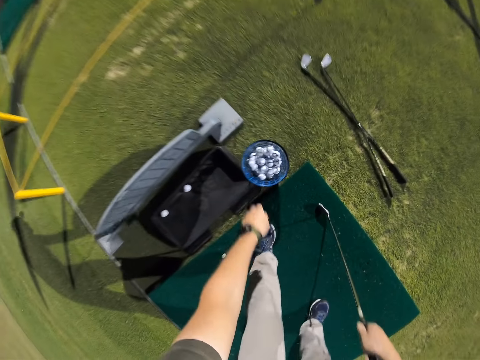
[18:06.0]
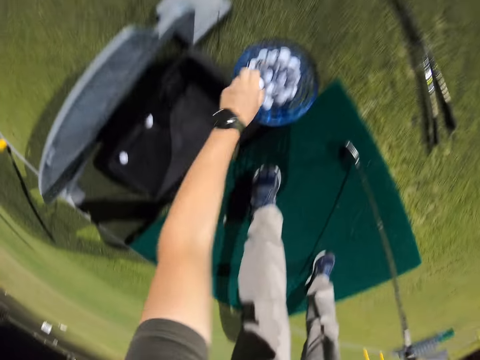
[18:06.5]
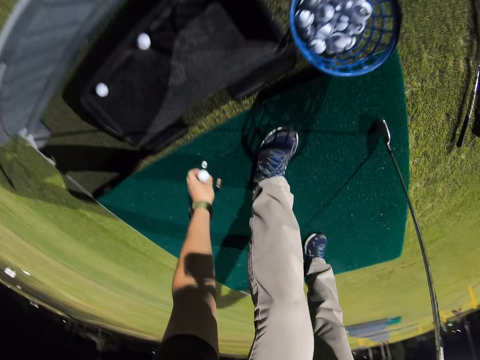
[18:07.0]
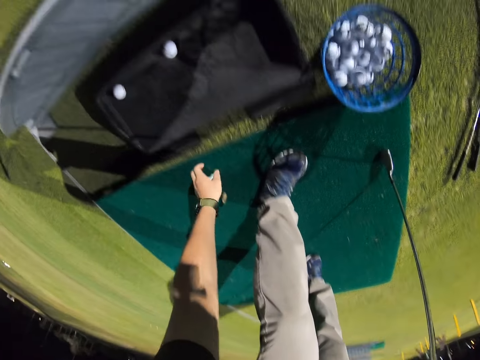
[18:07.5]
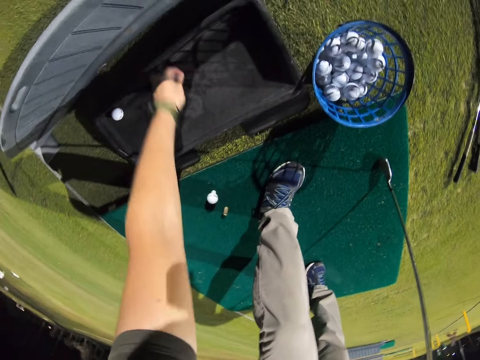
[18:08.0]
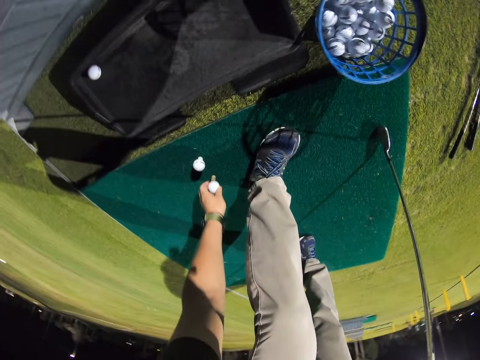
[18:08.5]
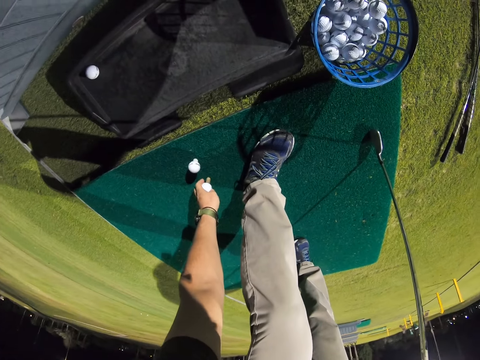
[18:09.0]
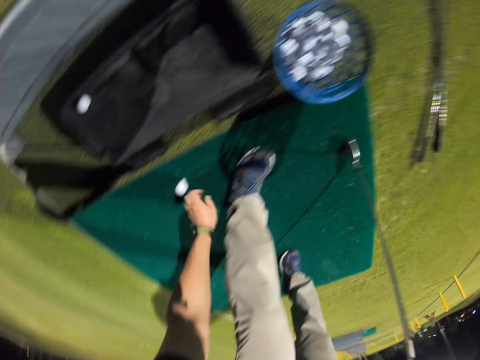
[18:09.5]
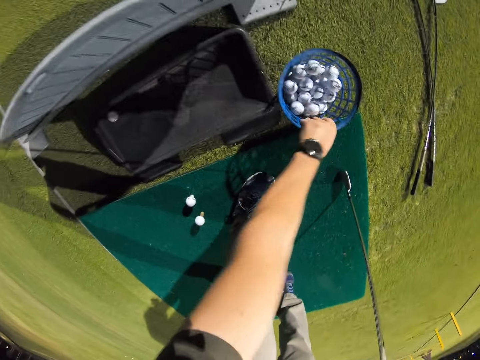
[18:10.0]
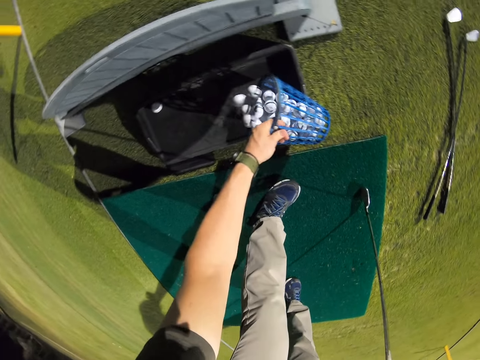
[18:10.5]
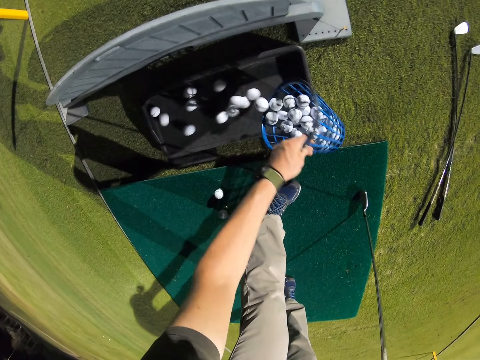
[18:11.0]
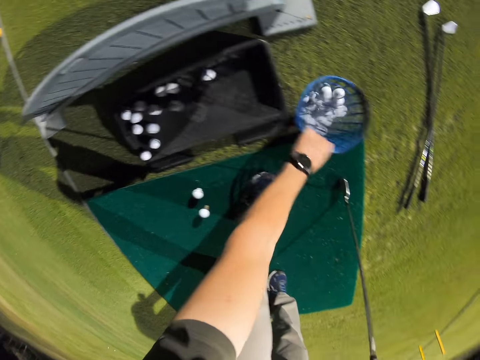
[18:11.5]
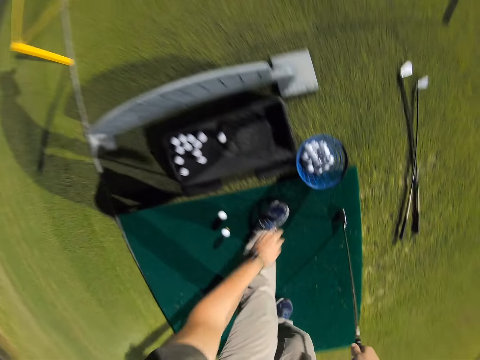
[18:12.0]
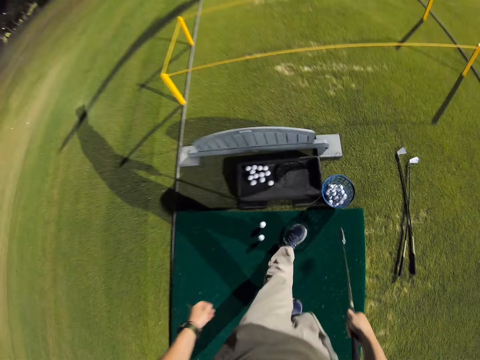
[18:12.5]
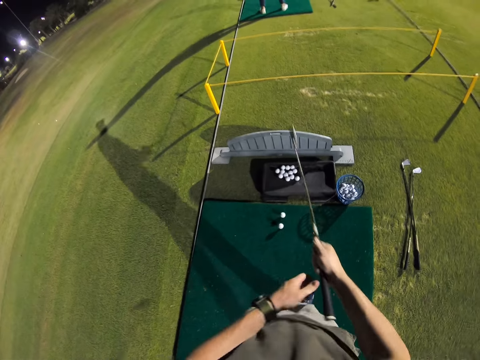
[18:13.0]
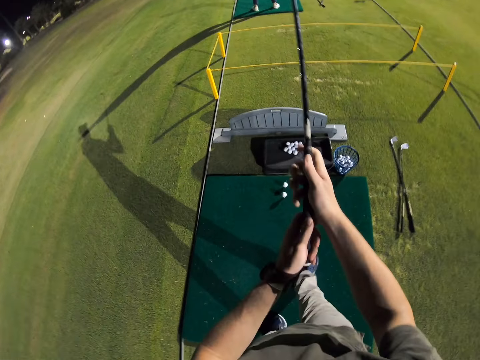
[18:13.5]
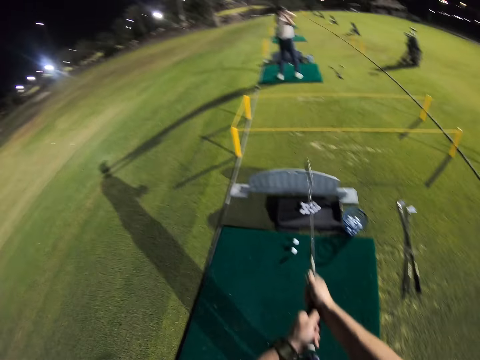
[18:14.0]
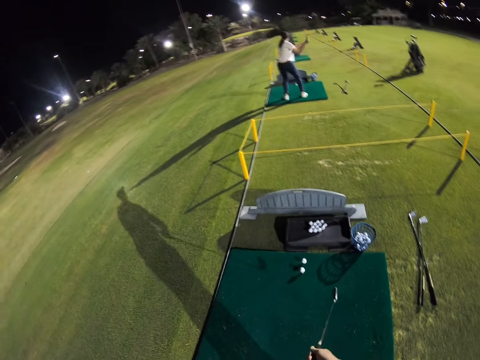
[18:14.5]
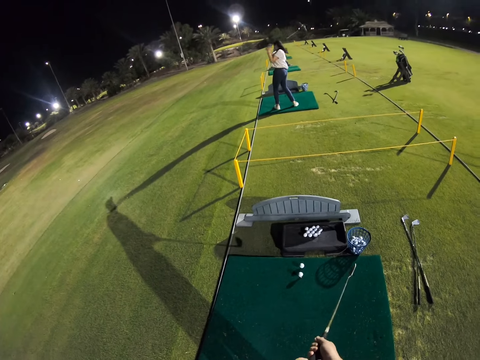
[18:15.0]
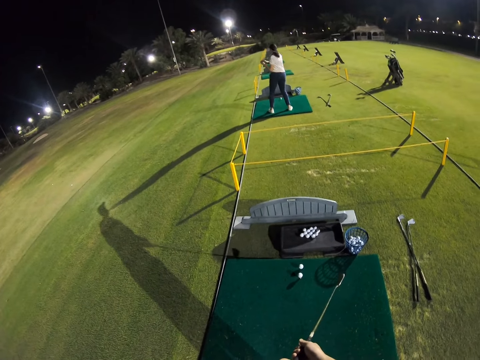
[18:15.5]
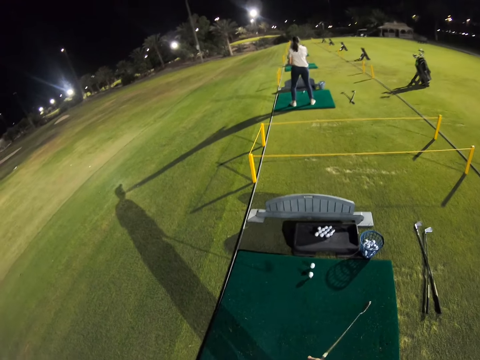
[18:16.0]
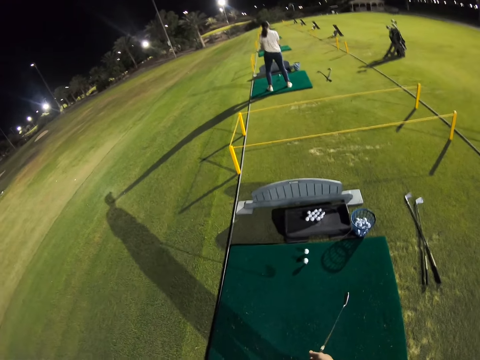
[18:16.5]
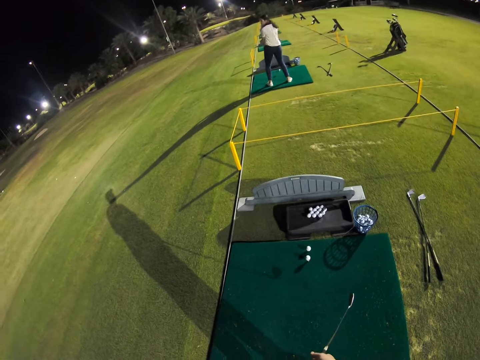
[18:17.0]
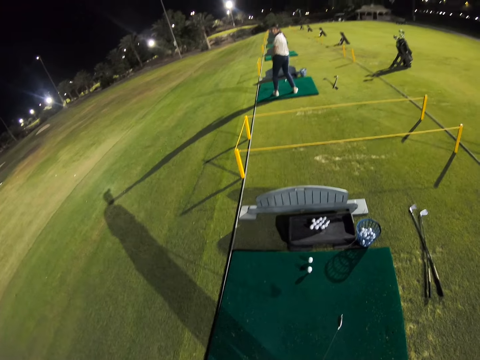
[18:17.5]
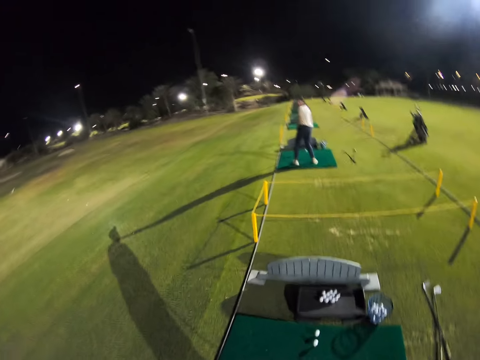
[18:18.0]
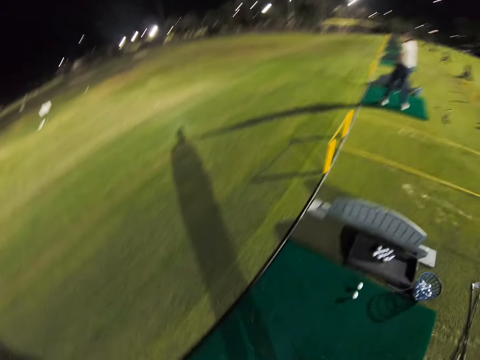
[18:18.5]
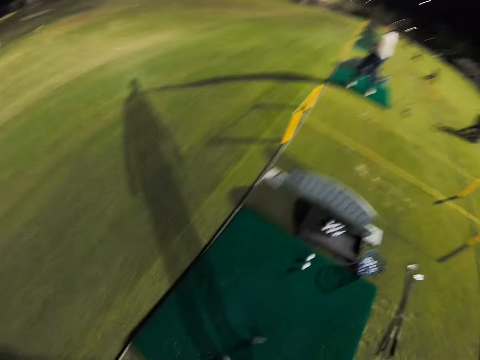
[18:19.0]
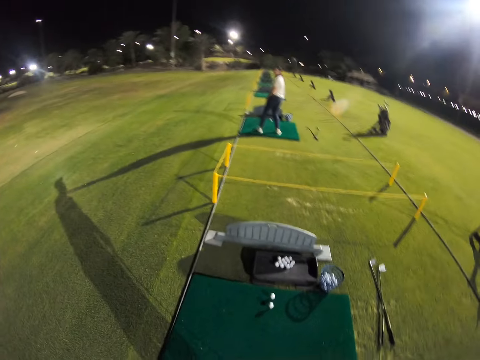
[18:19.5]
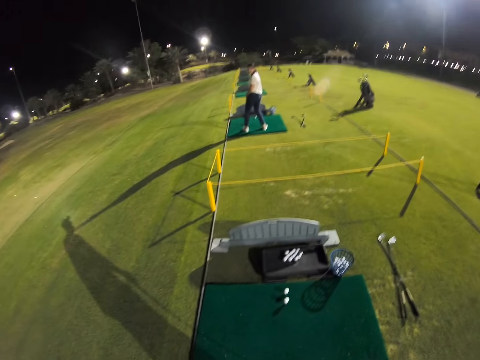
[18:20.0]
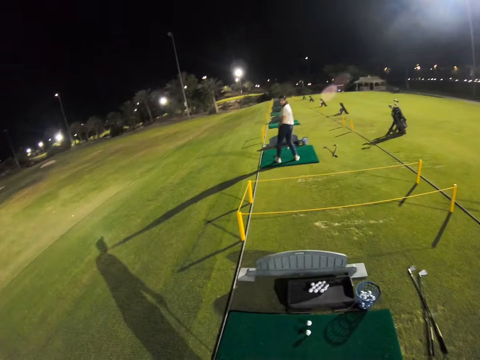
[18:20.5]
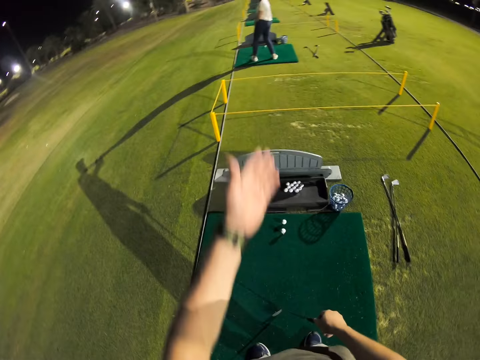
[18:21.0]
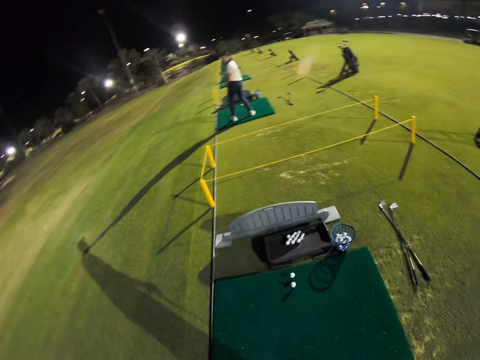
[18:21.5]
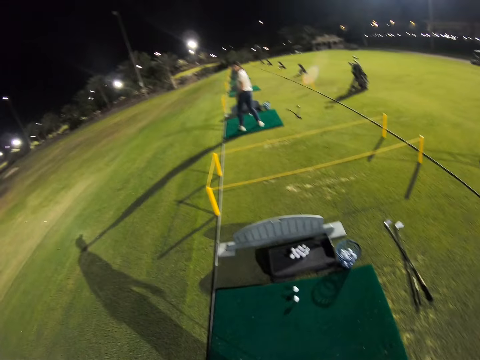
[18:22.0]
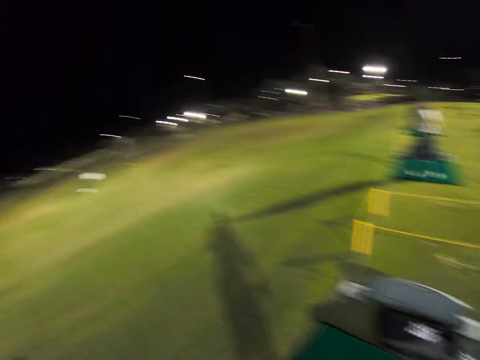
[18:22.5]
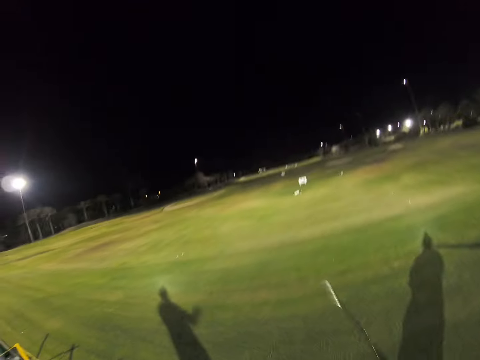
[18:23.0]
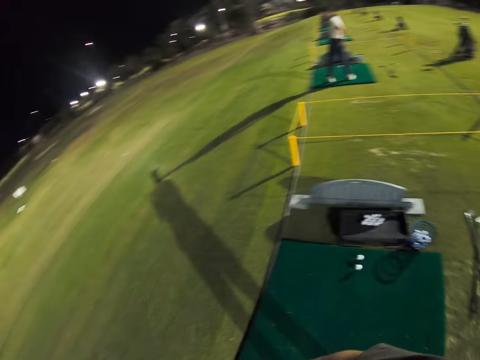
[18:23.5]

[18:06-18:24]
The camera wearer moves around. They pick up the ball. They pick up the hockey stick. They pick up the ball again. They put the hockey ball down. They put the hockey ball down again. They pour the hockey balls on the hockey serving balls. They swing the hockey stick. They get ready to hit the ball with a golf club. They rotate the camera. They raise a hand.

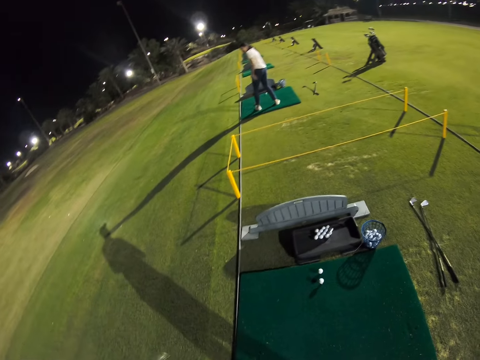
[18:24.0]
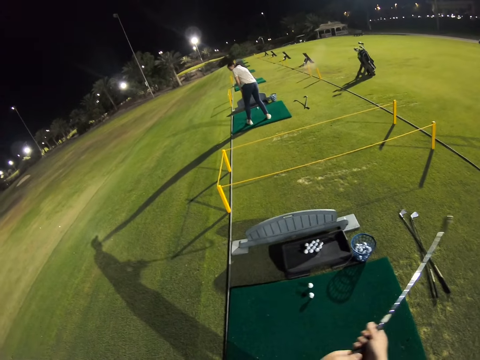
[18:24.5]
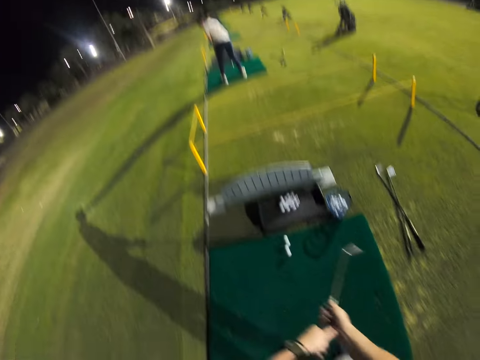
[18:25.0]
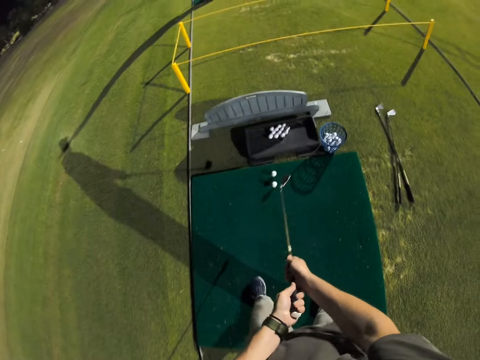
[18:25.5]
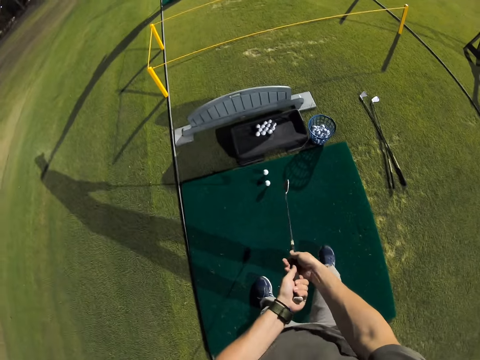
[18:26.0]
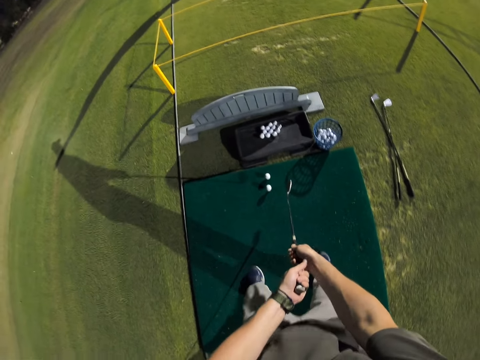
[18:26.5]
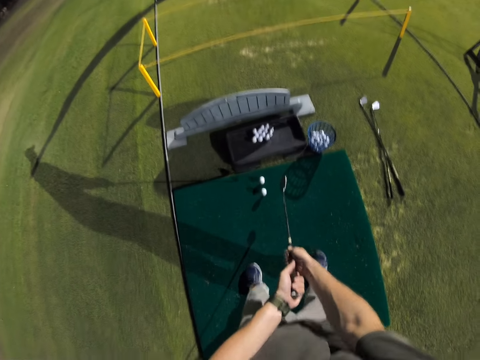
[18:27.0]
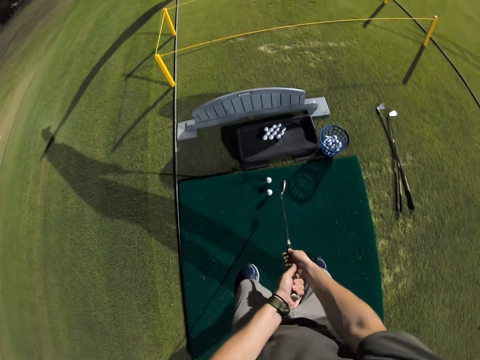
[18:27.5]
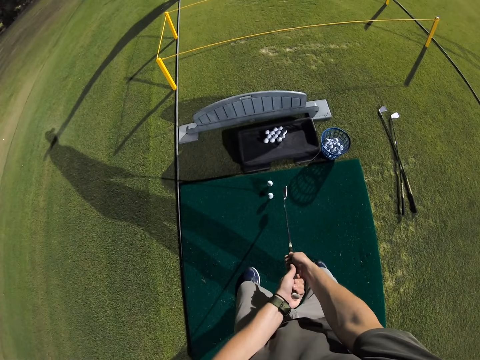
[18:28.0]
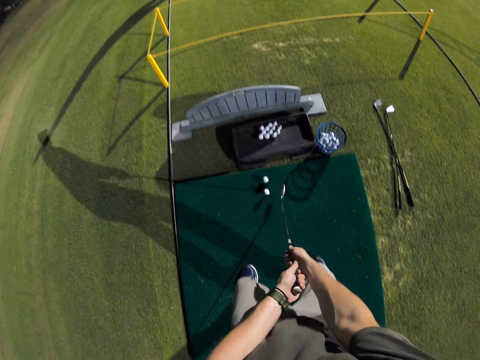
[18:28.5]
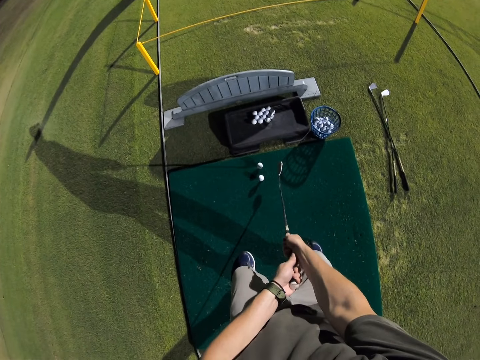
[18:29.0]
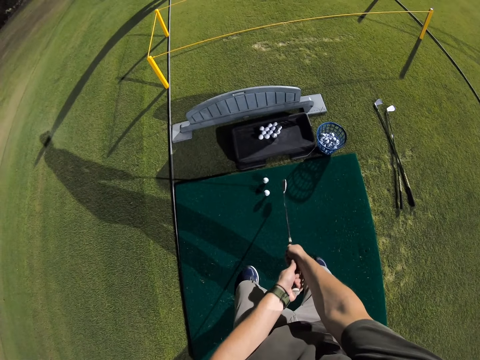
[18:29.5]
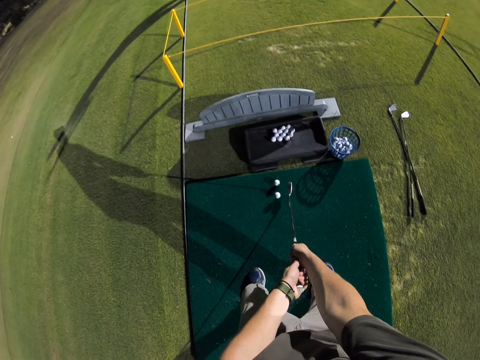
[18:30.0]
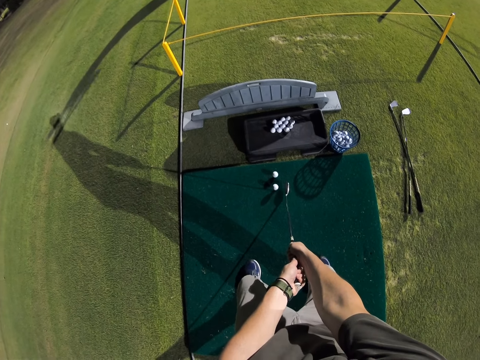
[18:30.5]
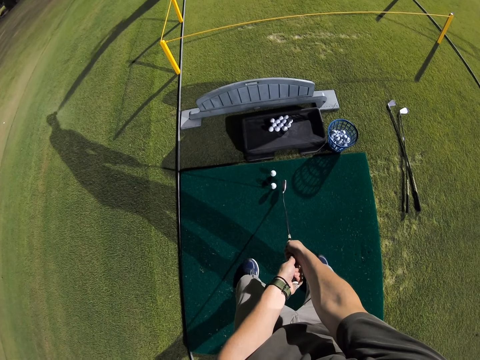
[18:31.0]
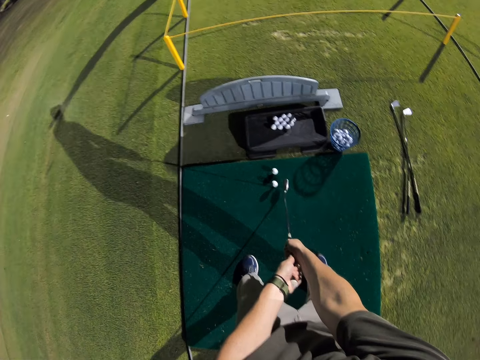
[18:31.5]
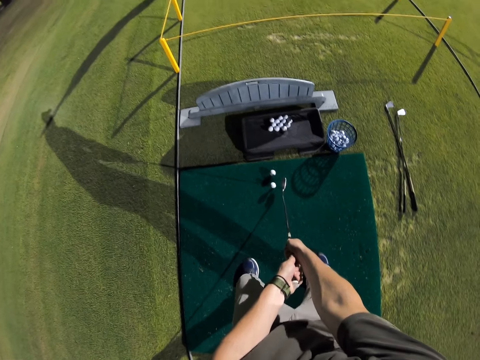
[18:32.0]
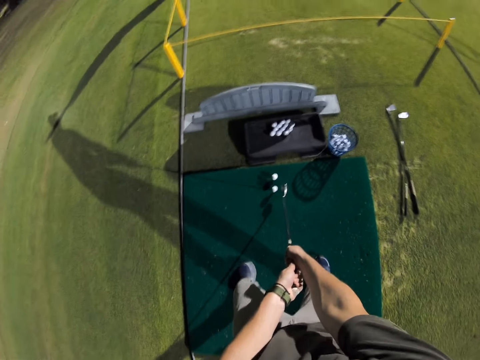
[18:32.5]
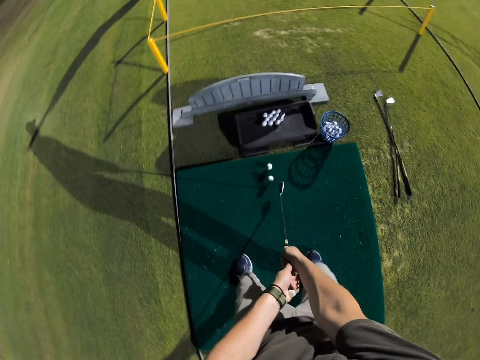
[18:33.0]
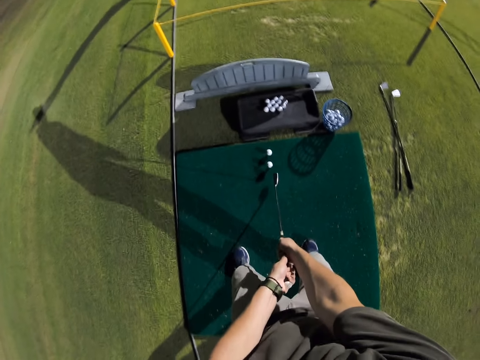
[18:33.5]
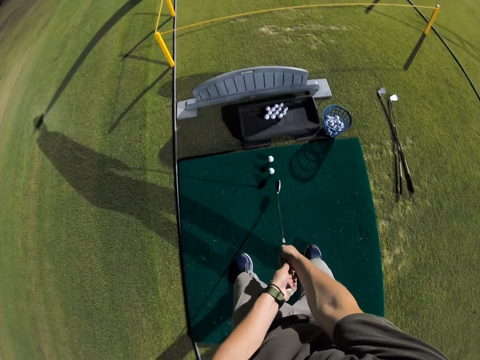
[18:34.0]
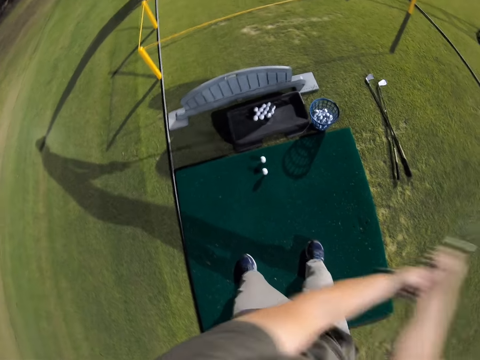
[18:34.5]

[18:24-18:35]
The camera wearer gets ready to hit the ball with a golf club. They place a putter to position.
